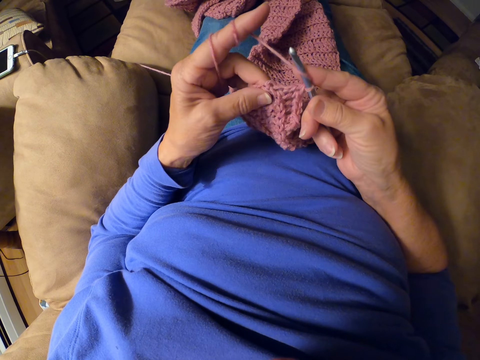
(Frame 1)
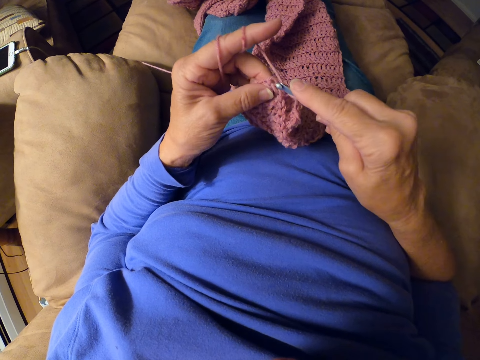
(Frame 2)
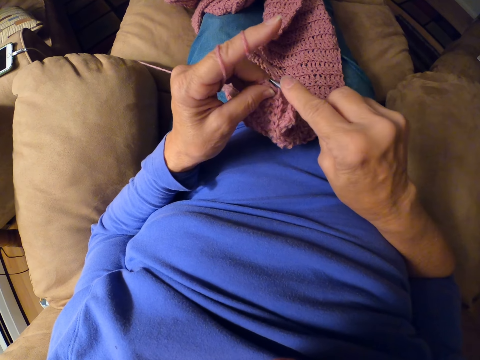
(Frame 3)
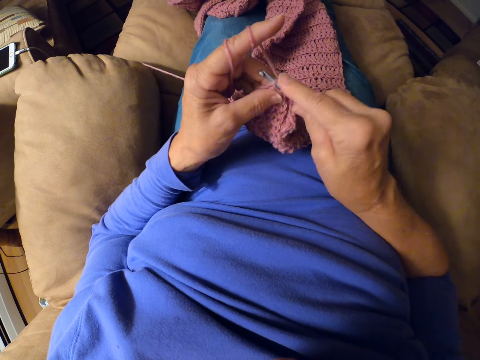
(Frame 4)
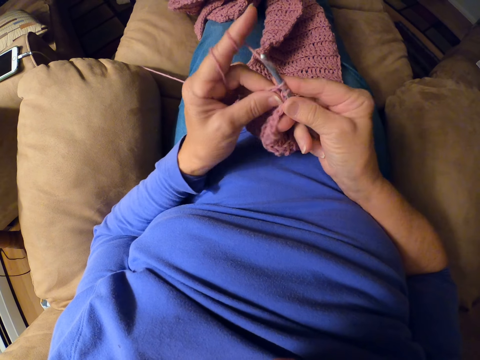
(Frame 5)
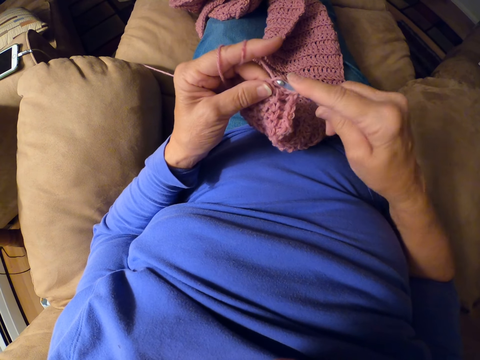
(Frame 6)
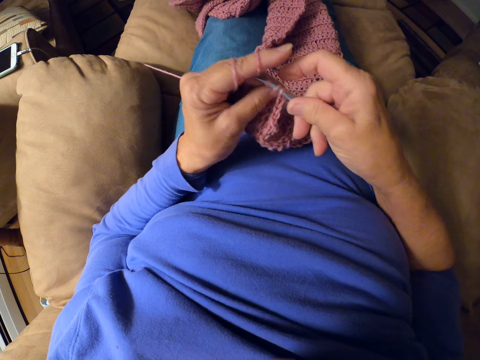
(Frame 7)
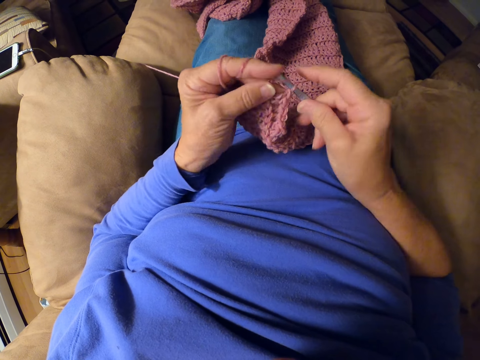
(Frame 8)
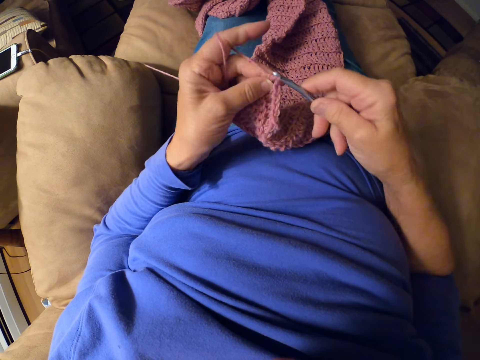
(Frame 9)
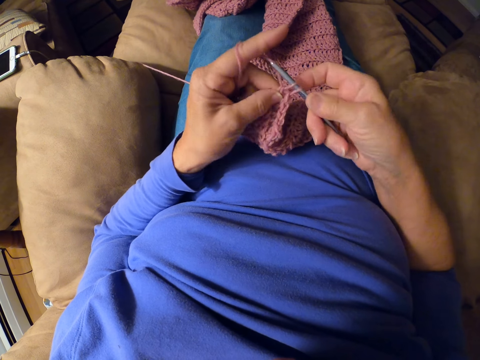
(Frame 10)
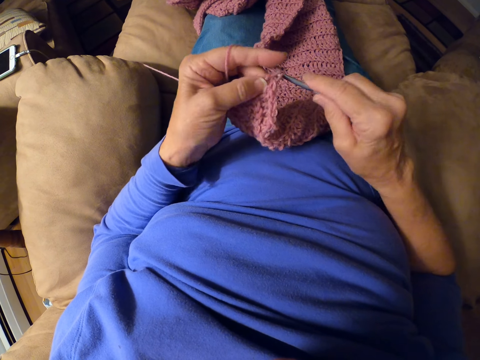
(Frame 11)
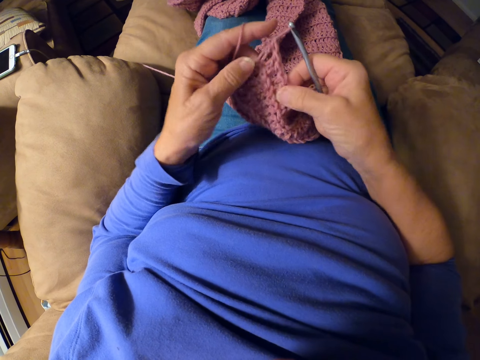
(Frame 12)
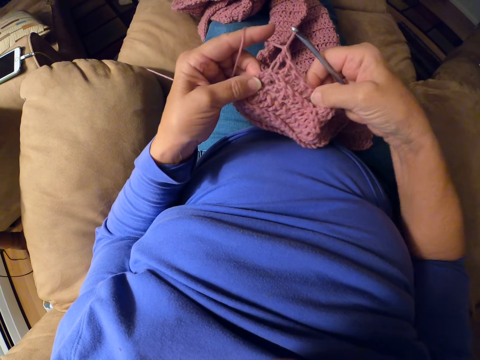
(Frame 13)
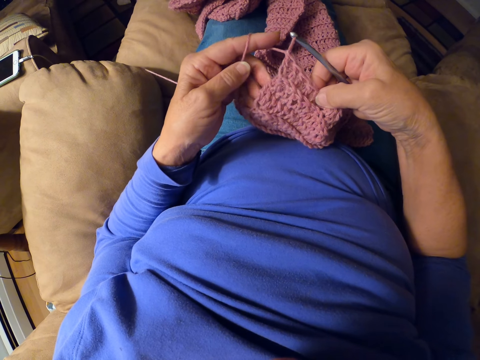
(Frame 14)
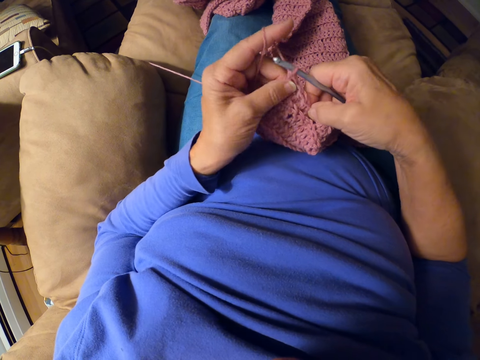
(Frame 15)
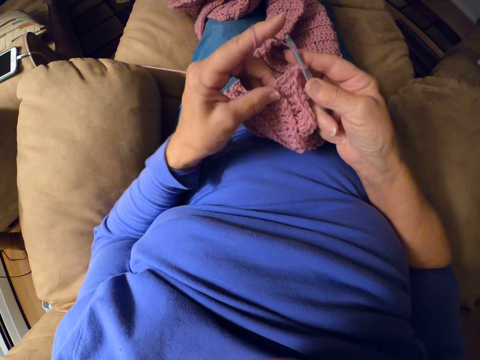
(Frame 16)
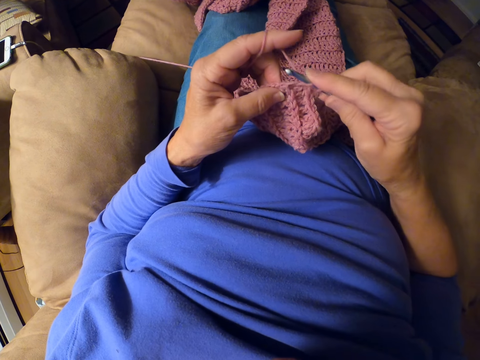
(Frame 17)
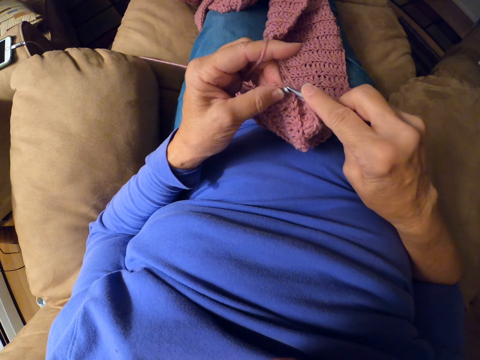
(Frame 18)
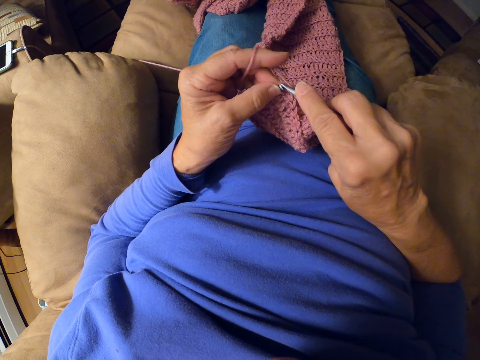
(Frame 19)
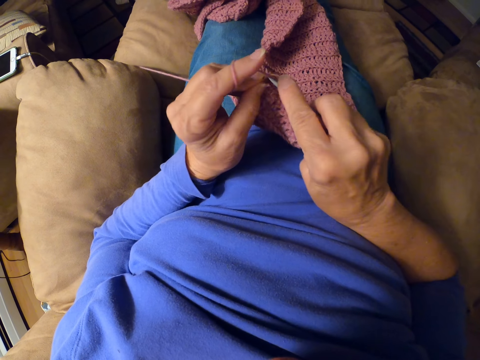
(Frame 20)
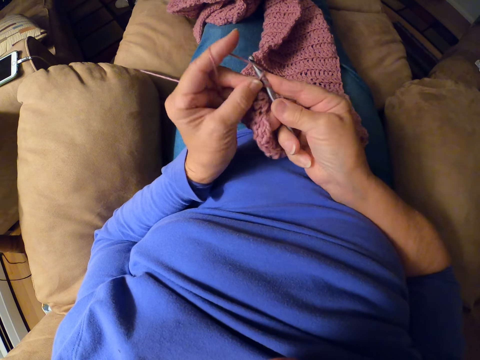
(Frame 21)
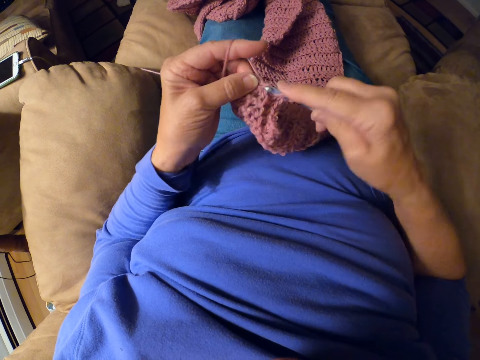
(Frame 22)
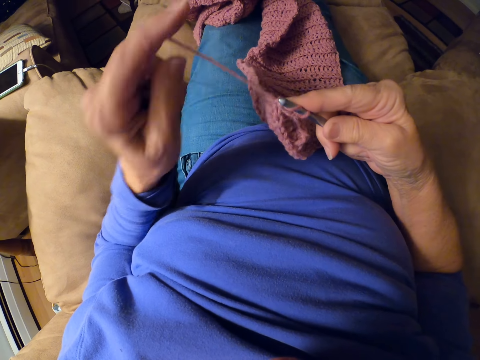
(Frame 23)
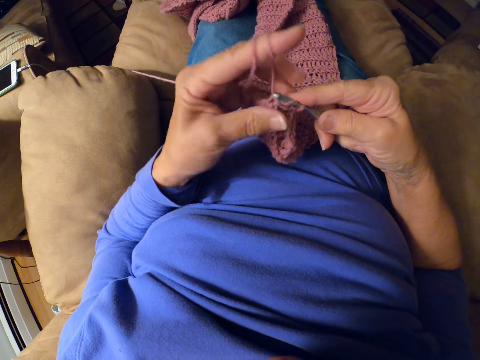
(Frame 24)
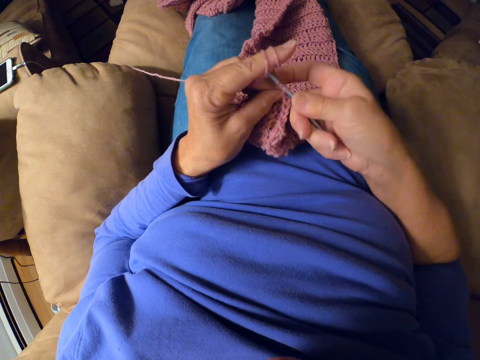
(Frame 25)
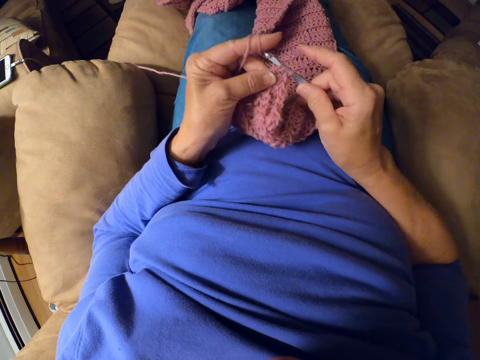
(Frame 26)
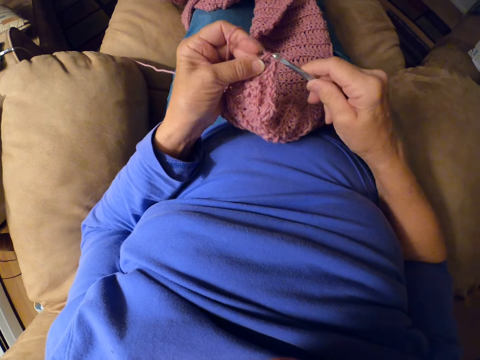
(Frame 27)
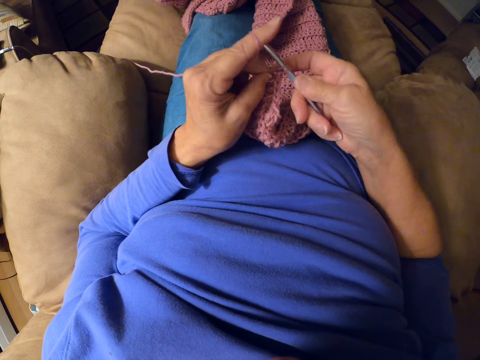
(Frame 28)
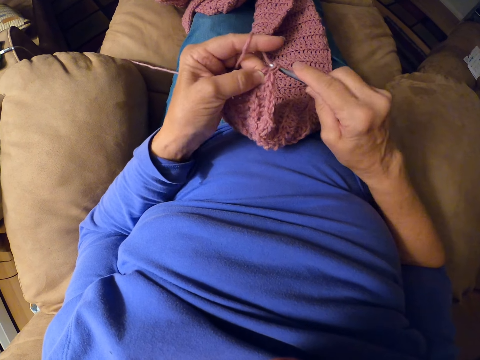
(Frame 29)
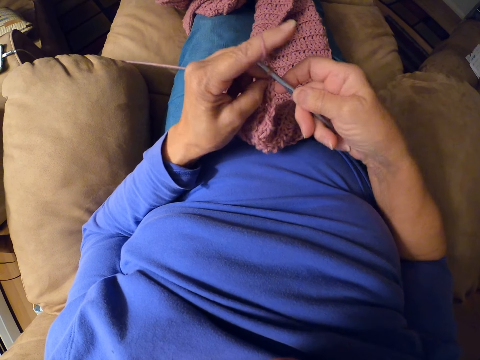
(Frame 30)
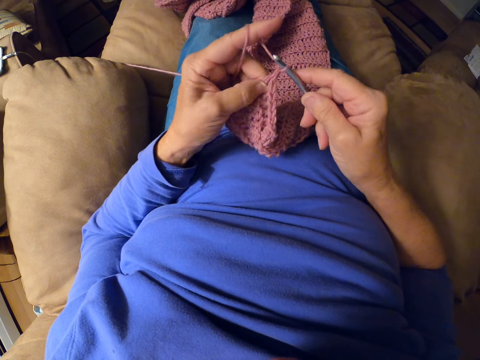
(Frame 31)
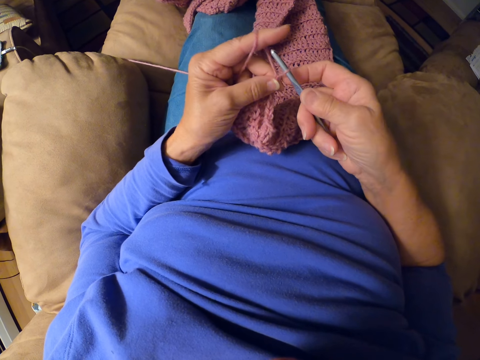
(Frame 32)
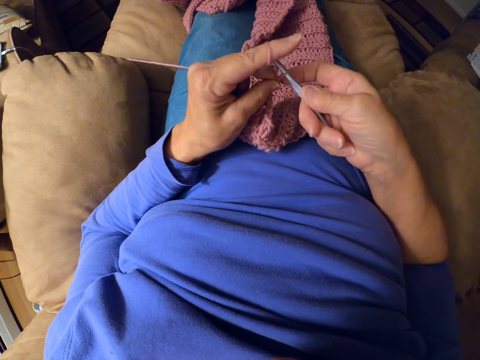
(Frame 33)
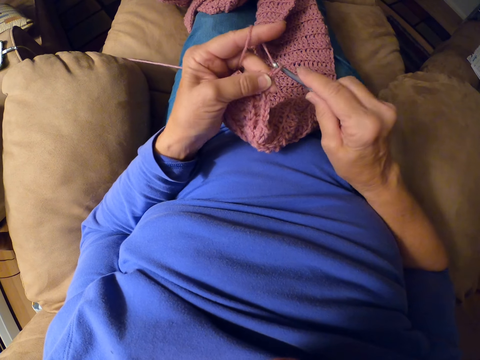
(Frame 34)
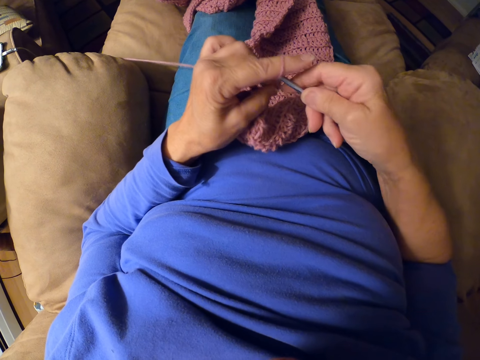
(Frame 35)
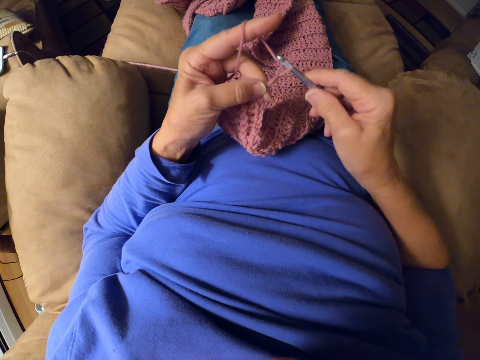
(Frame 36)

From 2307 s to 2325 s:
The camera wearer adjusts the crochet with her hands. She crochets with the yarn. She adjusts the yarn strand with her left index finger. She winds the thread on her finger. She crochets with the yarn. She interlocks the thread using a crochet hook.

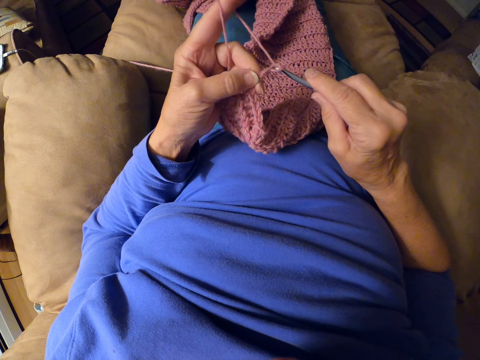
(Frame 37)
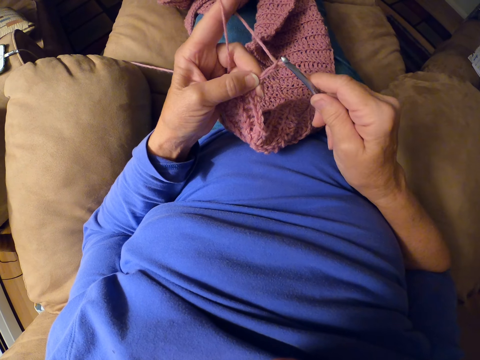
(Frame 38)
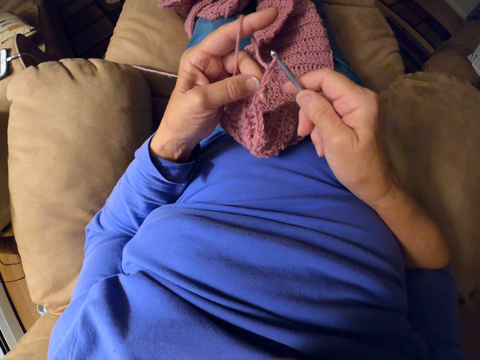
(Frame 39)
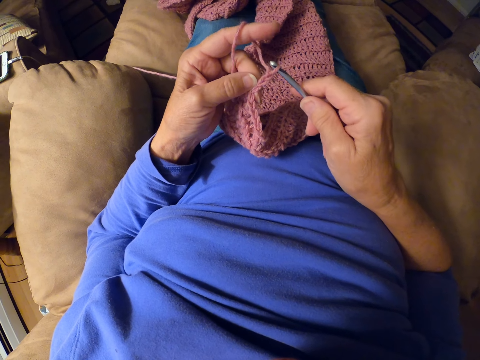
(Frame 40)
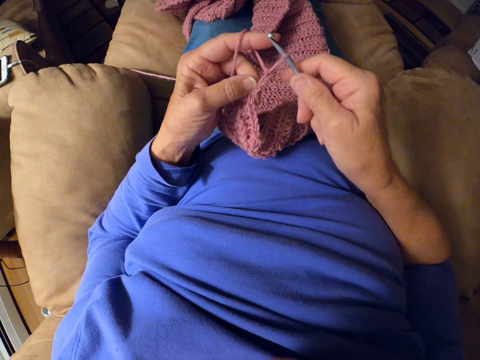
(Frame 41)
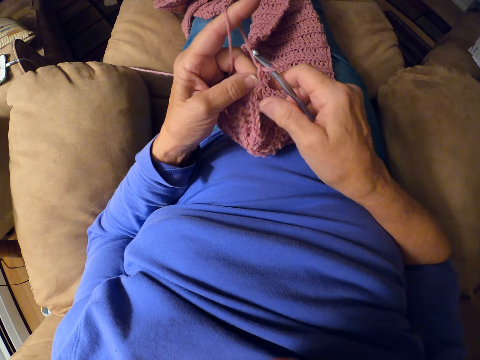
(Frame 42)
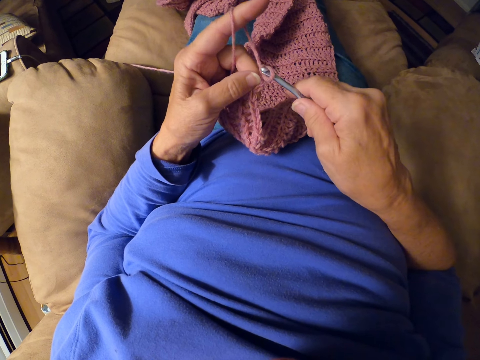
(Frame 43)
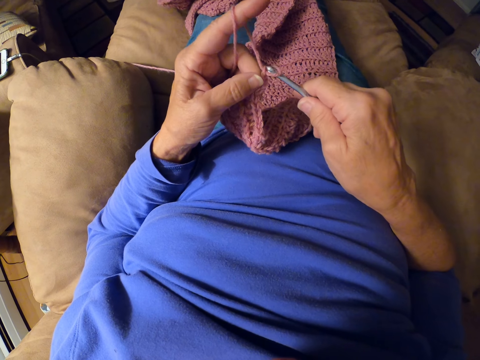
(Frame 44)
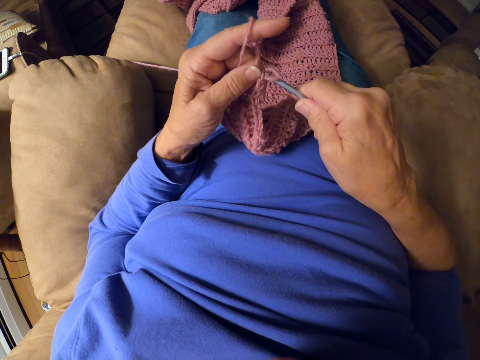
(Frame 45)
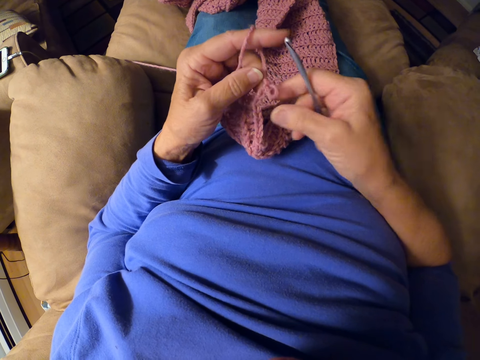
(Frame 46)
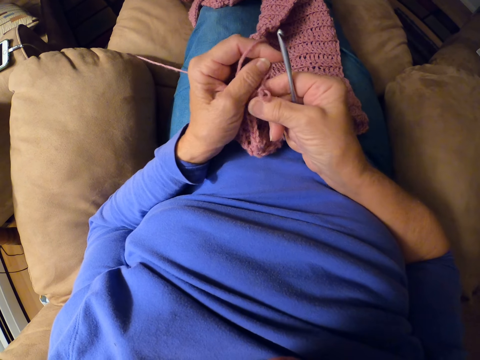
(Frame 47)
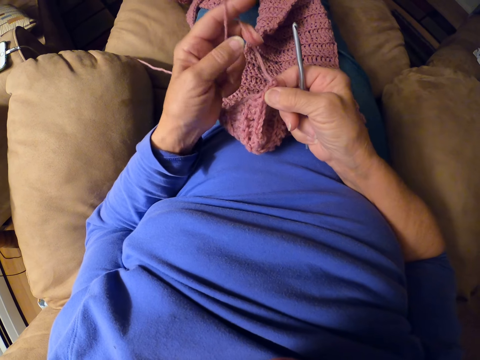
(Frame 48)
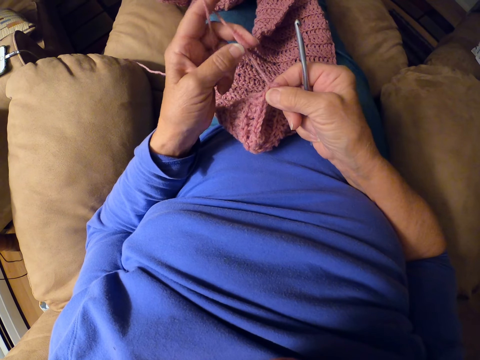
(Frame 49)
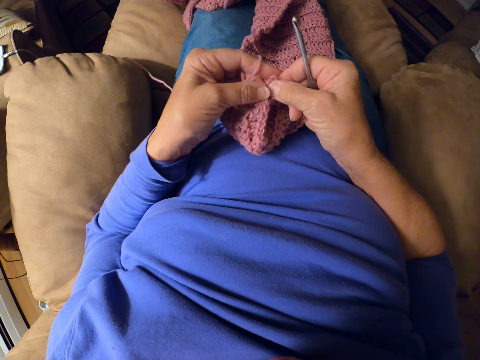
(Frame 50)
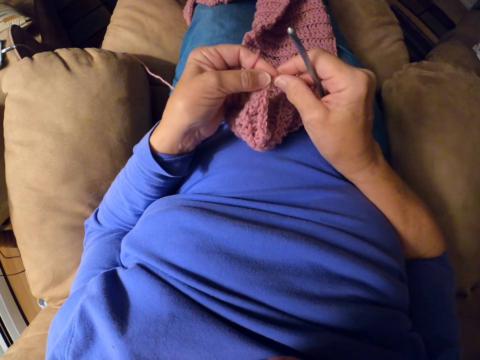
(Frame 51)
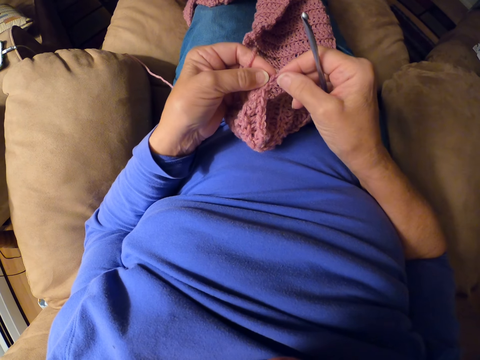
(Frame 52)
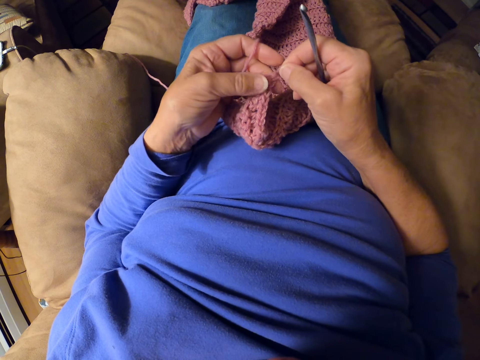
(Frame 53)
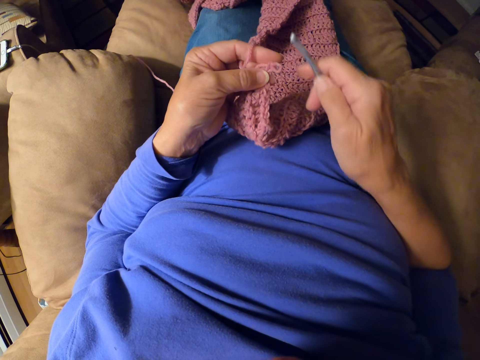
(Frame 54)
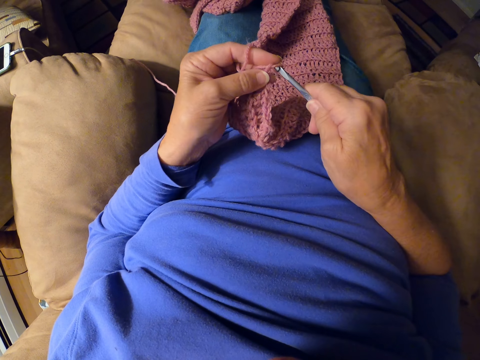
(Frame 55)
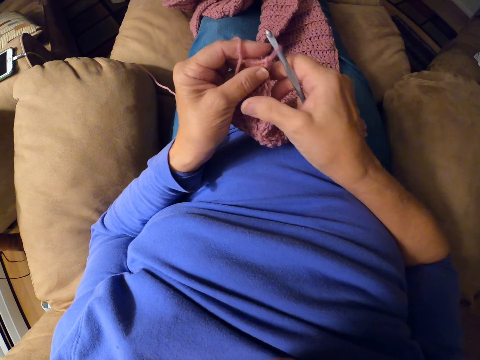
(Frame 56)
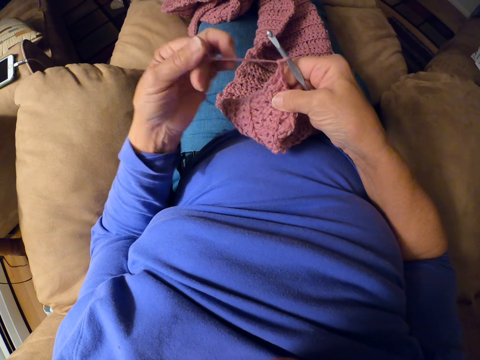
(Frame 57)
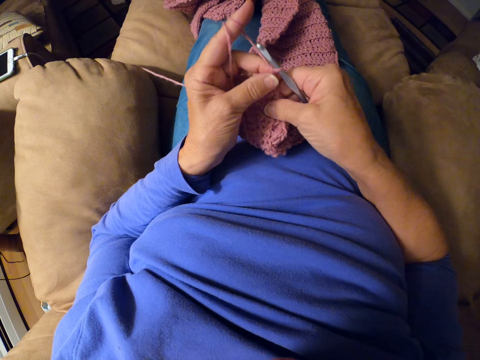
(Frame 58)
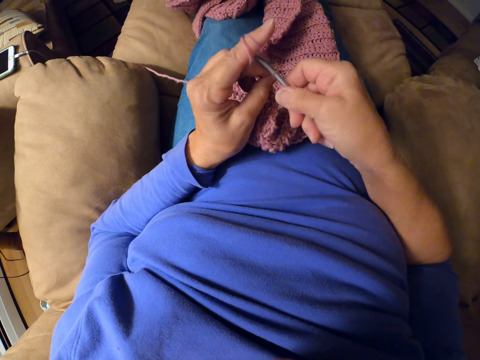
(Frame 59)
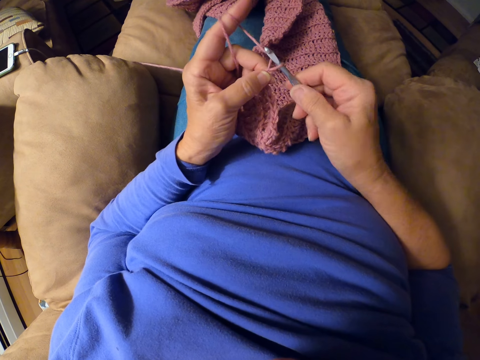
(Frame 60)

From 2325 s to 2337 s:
The camera wearer adjusts the yarn strand with her fingers. She pulls the thread with her hand. She touches the thread with her hand. She fixes the crochet in the garment. She adjusts the yarn strand with her left index finger.
